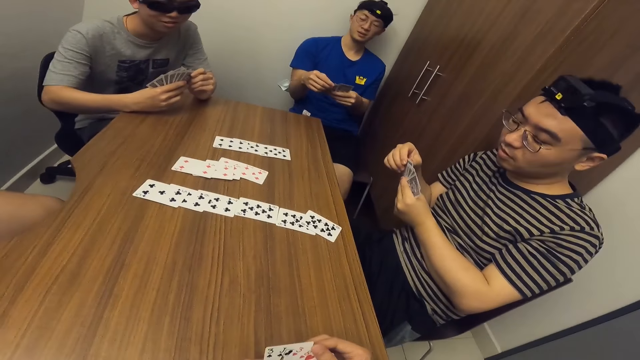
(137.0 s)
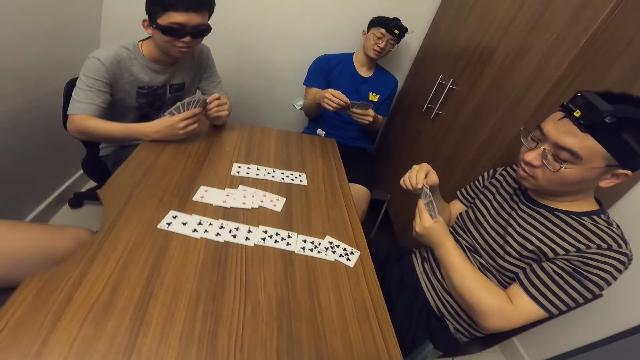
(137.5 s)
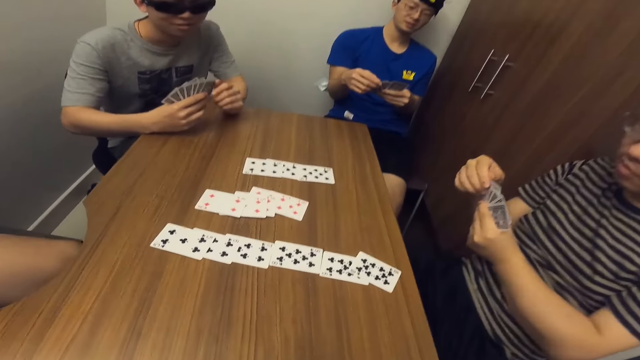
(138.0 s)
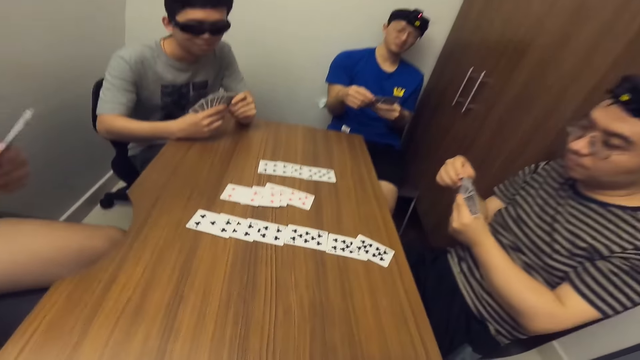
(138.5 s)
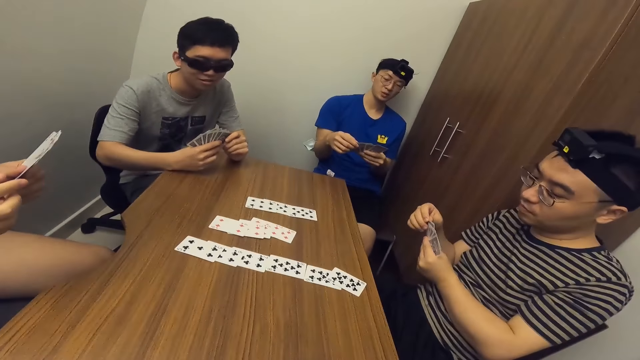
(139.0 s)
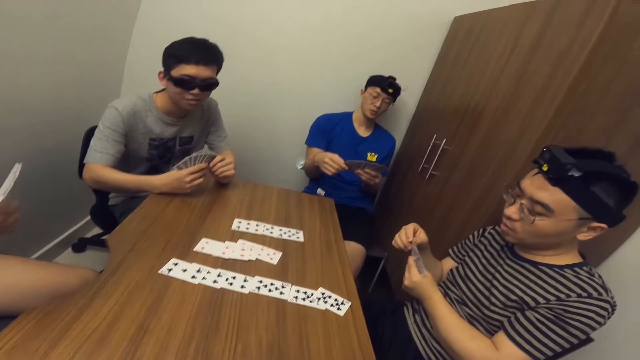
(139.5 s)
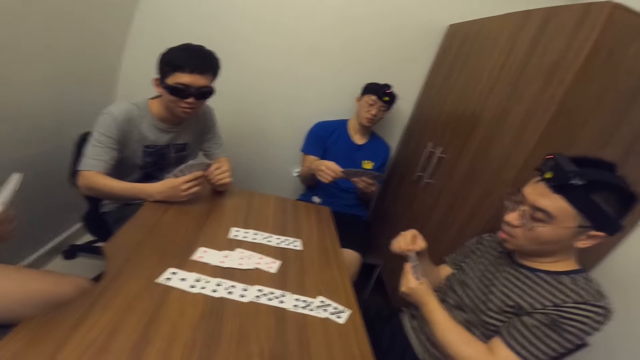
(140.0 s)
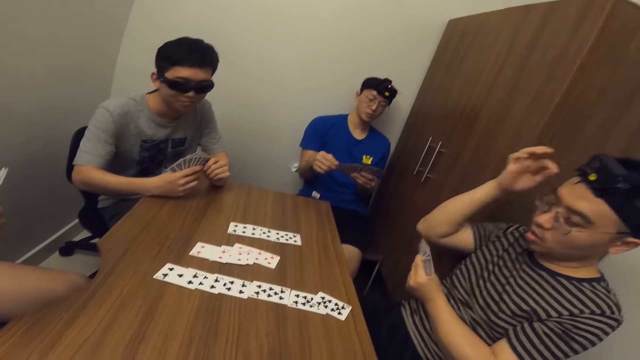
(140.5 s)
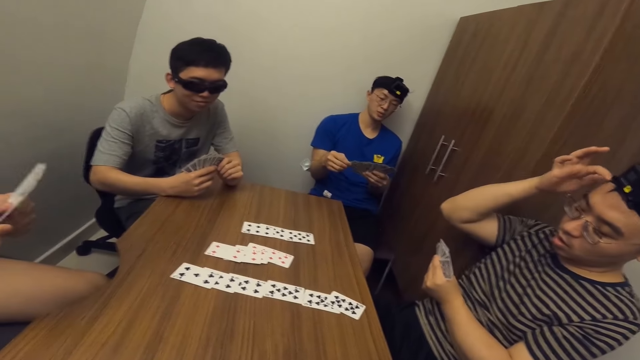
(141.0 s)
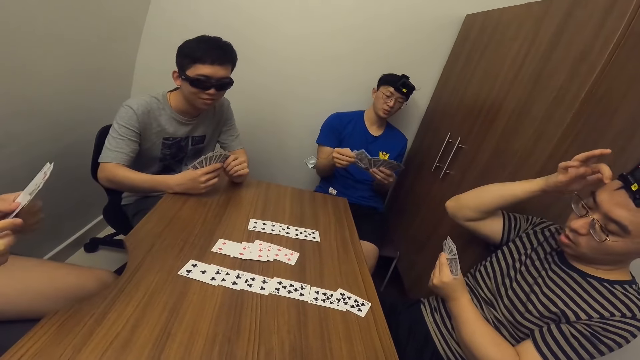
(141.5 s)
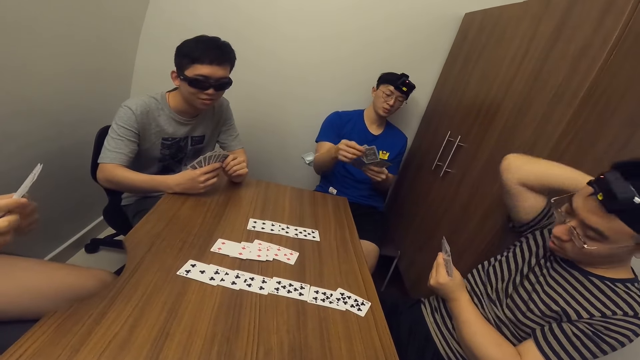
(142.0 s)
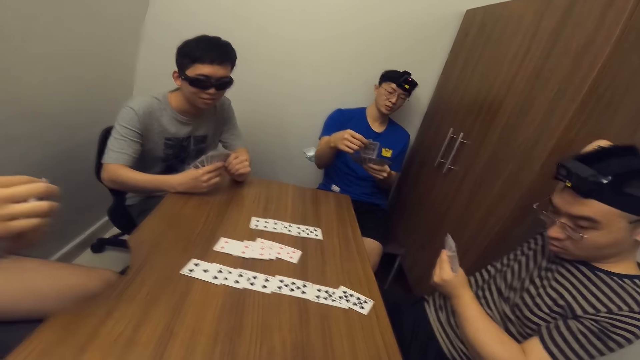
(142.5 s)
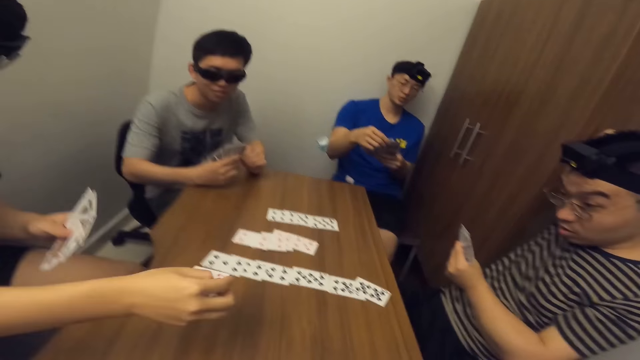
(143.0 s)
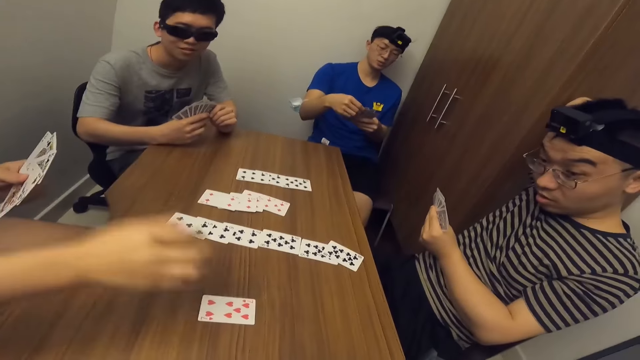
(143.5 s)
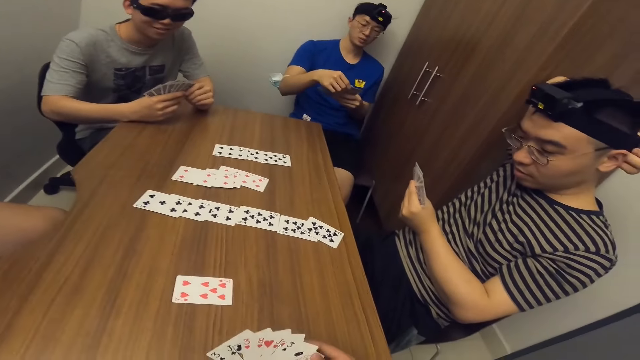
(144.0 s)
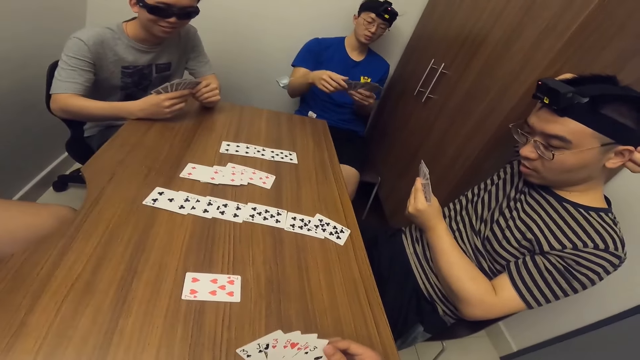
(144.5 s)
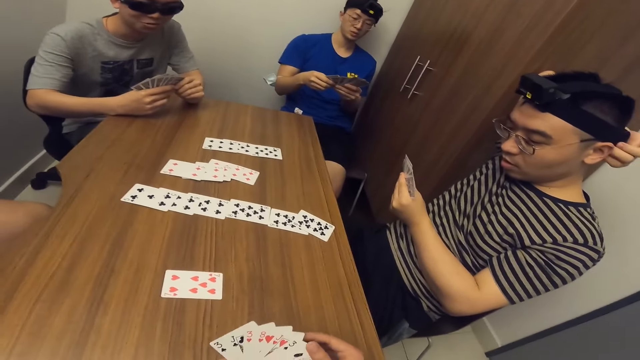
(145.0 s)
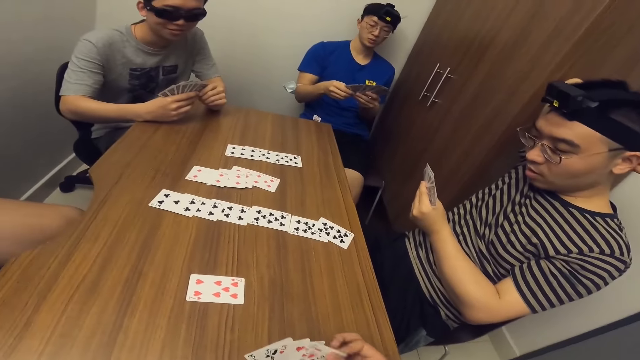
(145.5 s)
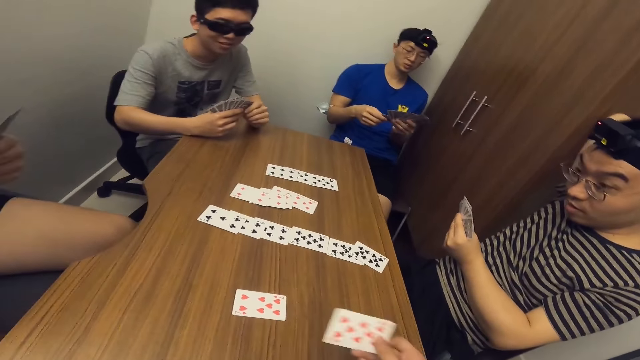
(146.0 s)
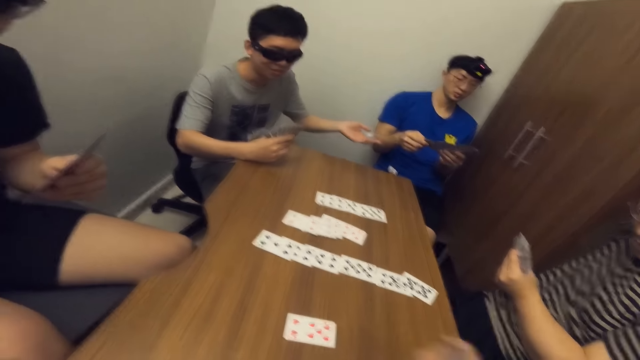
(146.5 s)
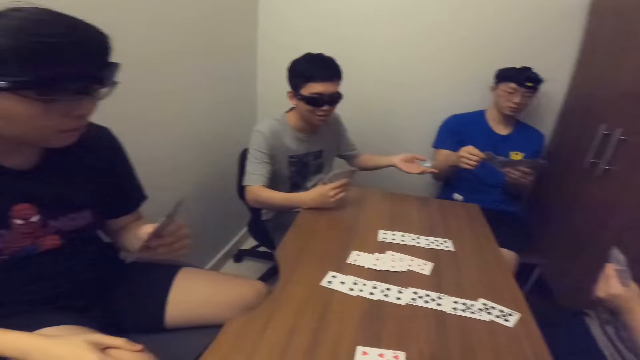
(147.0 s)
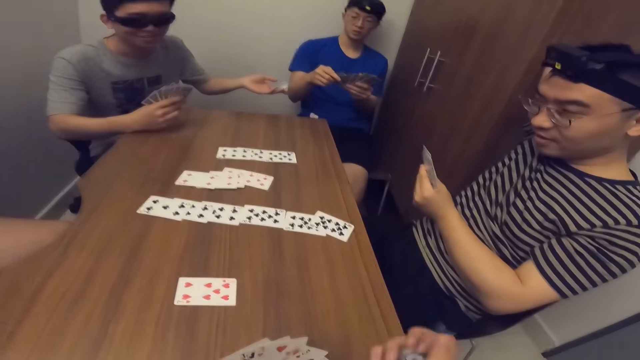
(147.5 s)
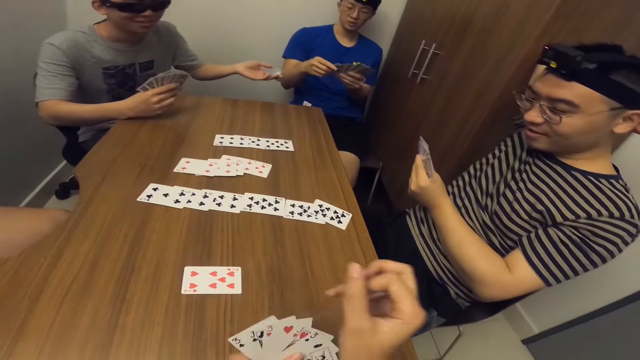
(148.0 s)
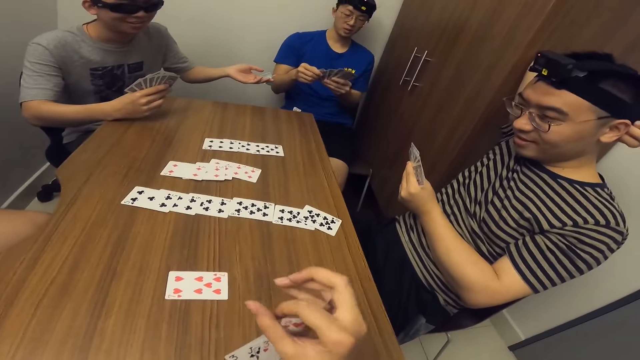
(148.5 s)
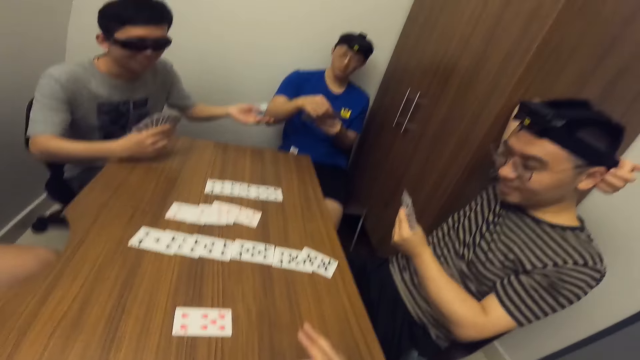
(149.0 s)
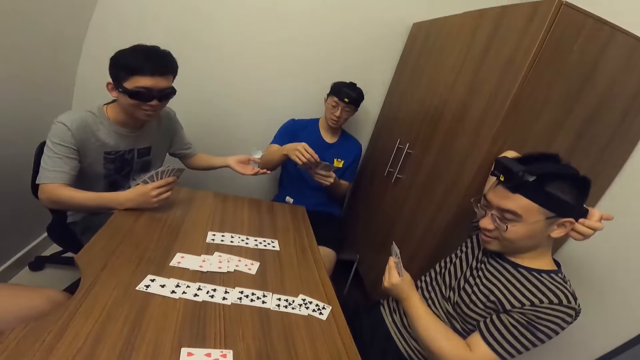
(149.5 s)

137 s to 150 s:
A man shuffles cards with both hands. Another man scratches his head with his right hand. A third man drops a game card on the table with his right hand. The camera wearer puts a game card on the table. They shuffle cards with both hands.

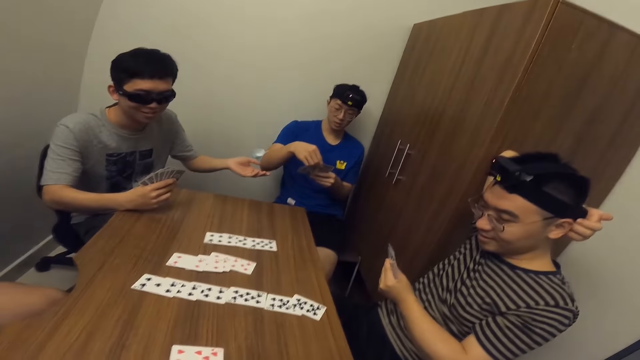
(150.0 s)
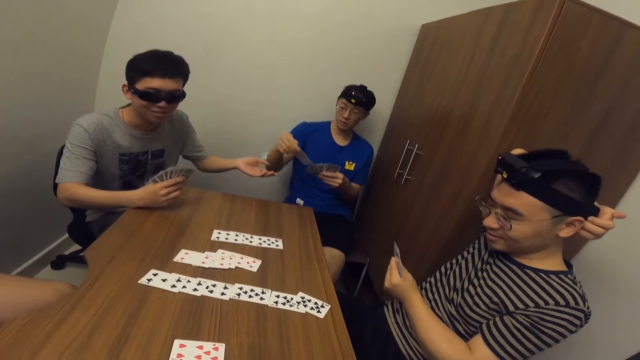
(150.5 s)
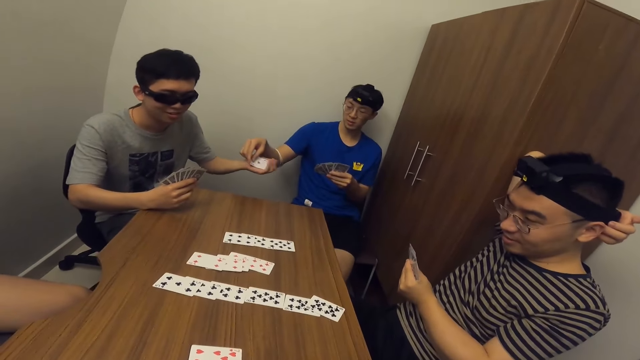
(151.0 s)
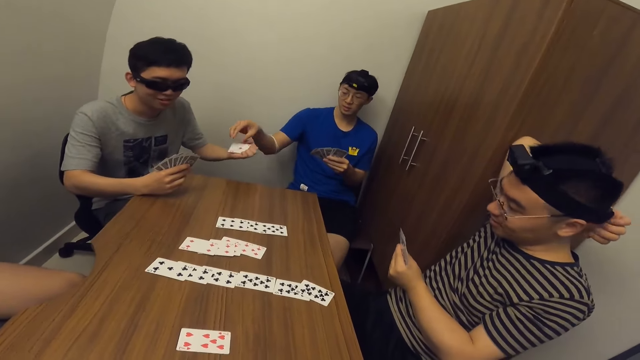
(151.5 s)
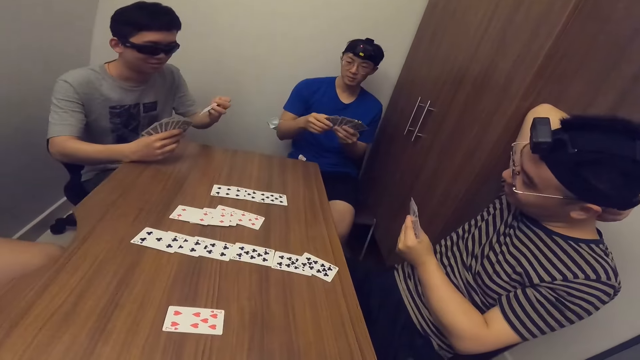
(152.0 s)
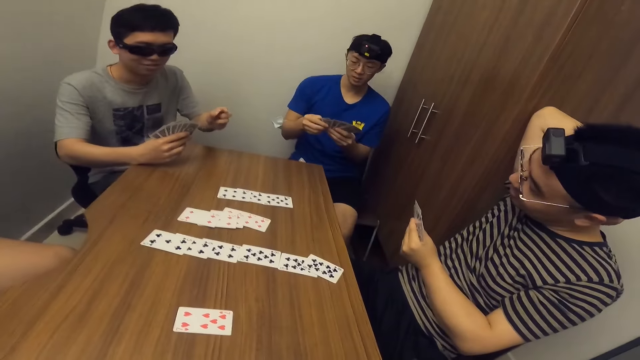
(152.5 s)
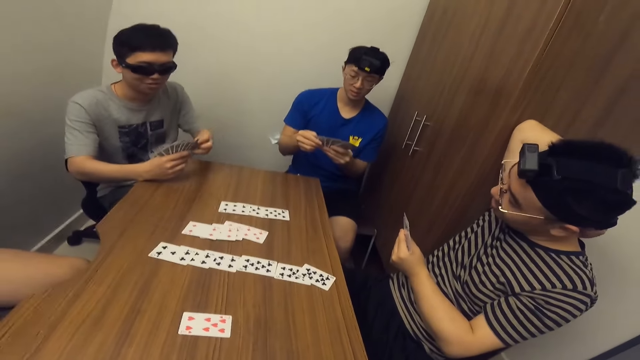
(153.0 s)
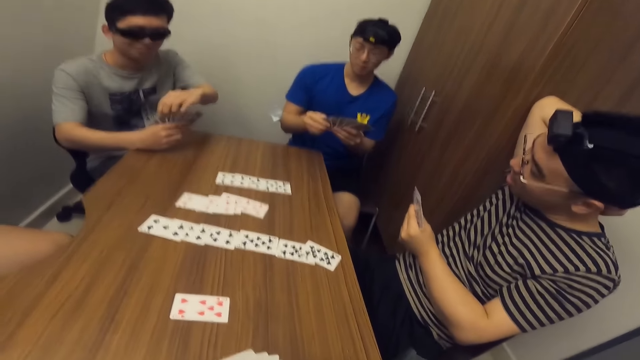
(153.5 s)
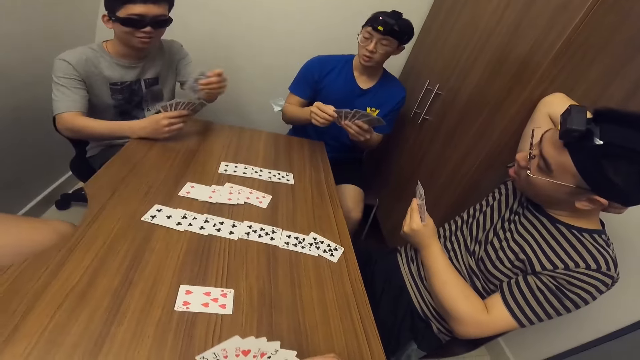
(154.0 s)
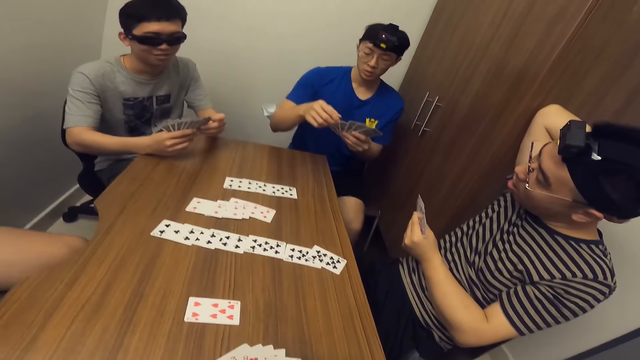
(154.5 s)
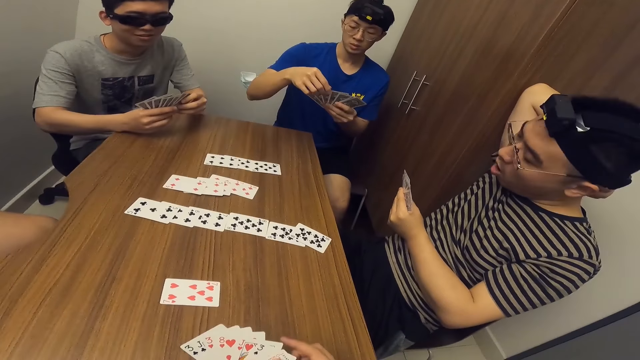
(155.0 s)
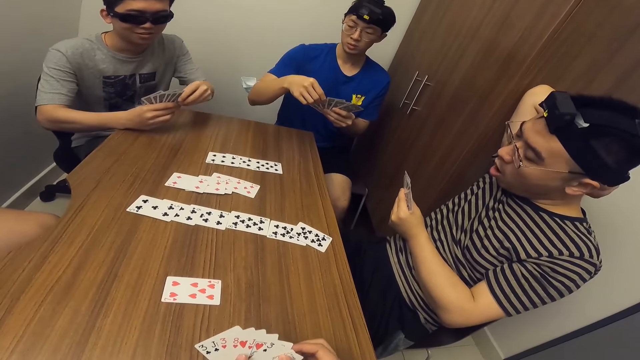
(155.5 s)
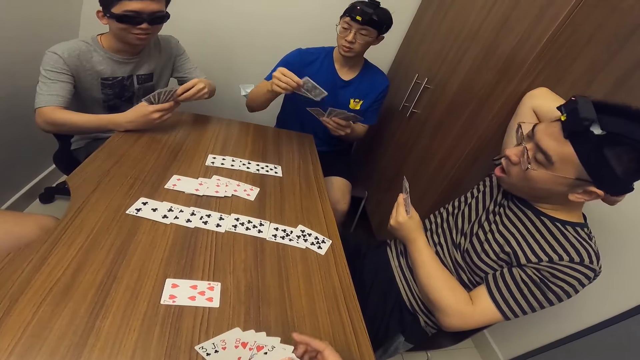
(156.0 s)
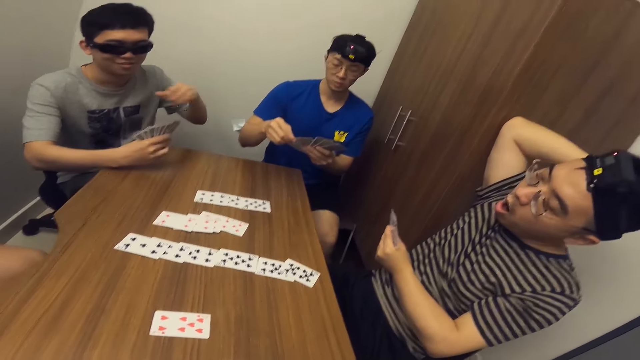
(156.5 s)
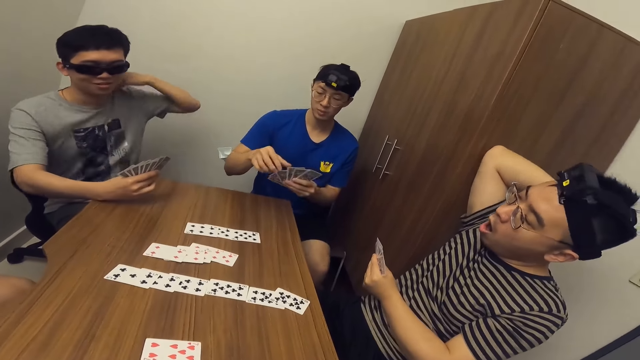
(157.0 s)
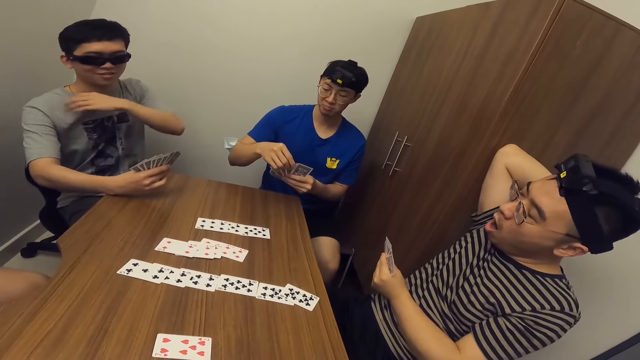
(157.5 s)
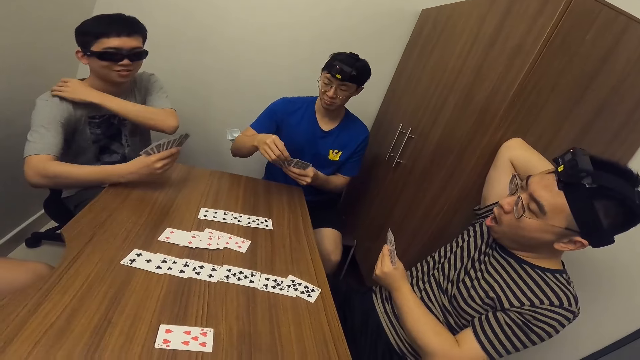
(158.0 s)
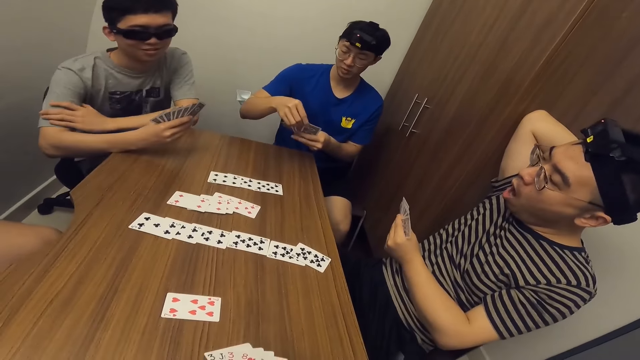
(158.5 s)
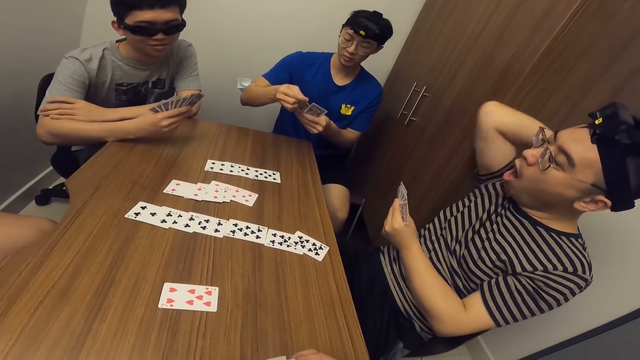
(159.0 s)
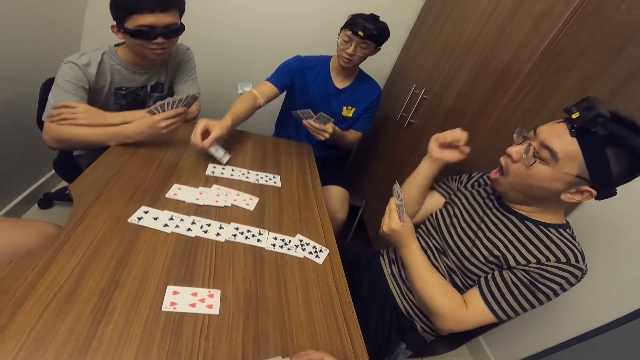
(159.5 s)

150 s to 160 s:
A man collects a game card from another man with his left hand. The other man passes the game card to the first man with his right hand.
